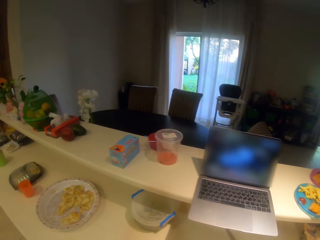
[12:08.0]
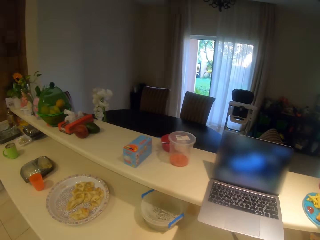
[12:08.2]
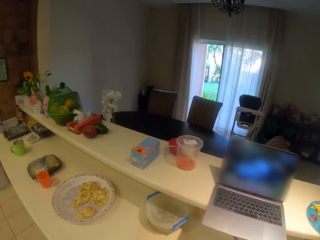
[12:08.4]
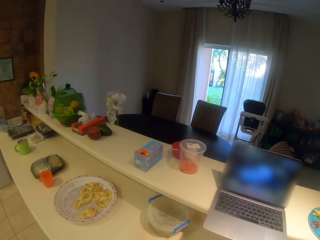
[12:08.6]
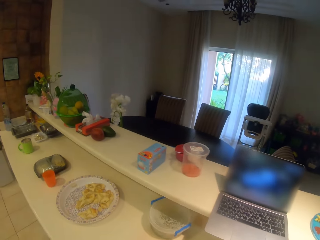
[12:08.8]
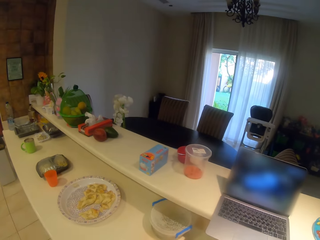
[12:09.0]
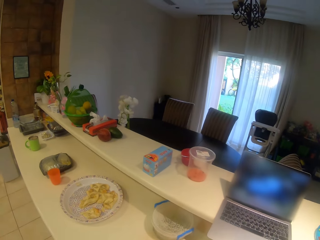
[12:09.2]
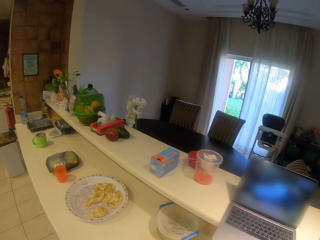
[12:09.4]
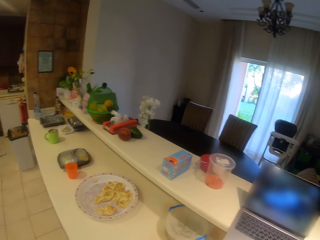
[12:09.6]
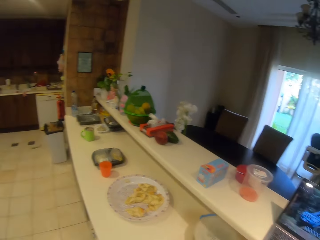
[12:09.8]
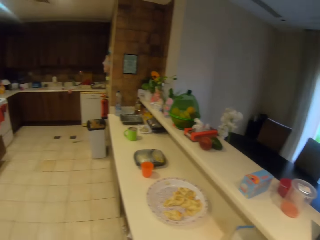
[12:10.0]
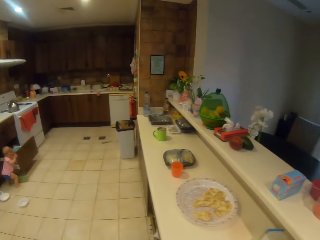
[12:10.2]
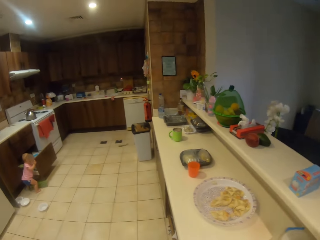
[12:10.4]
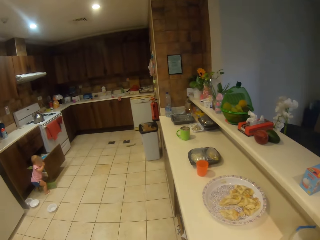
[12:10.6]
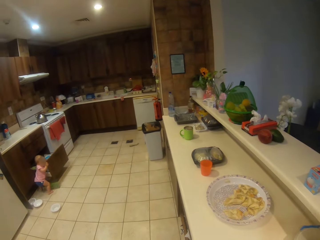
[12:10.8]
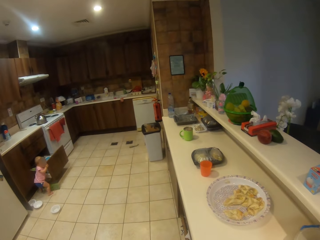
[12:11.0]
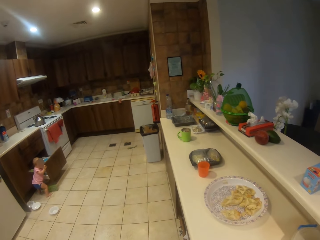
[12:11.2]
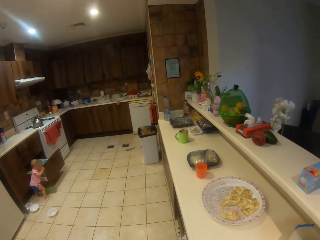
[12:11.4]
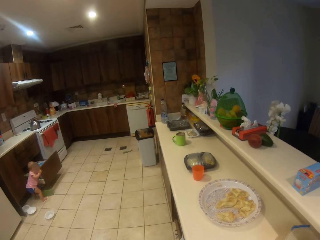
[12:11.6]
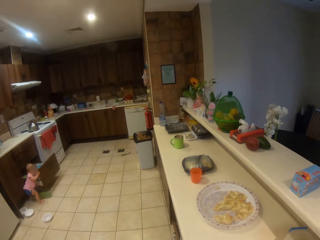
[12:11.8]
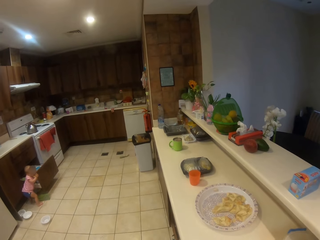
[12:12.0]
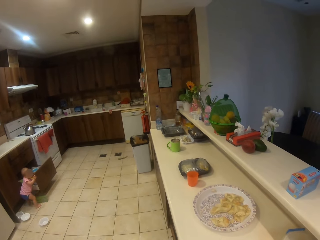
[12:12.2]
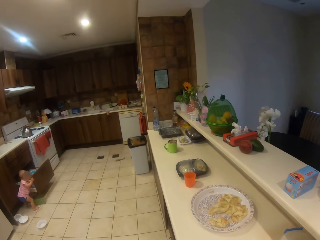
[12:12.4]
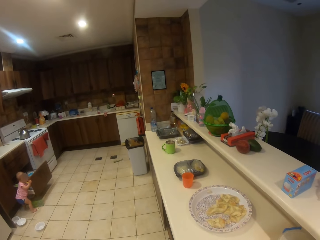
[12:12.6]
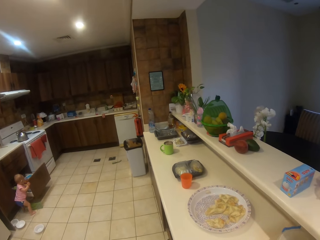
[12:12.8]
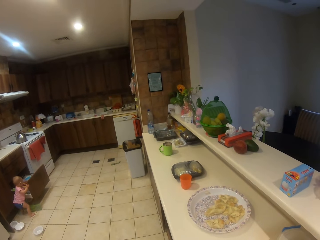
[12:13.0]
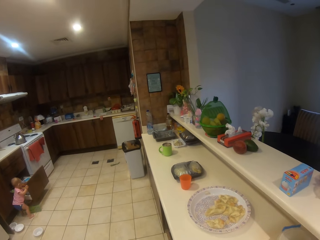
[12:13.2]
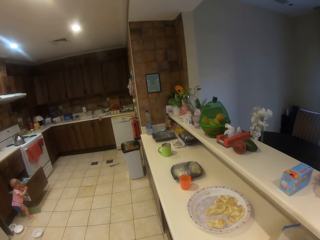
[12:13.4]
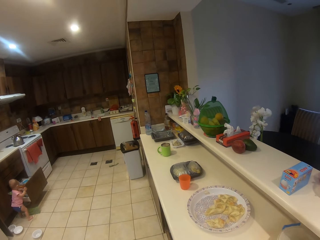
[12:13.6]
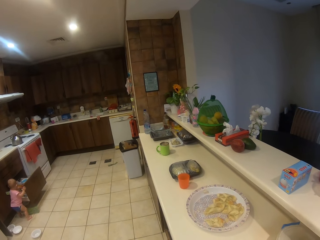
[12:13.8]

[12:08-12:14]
The camera wearer looks around the kitchen. They adjust the camera.
